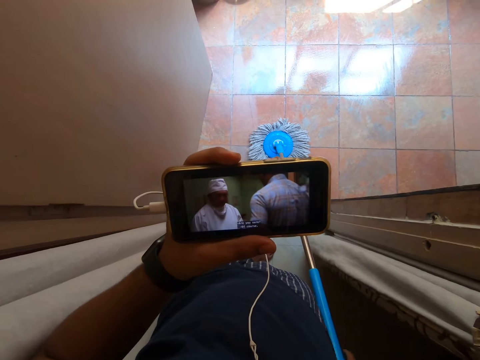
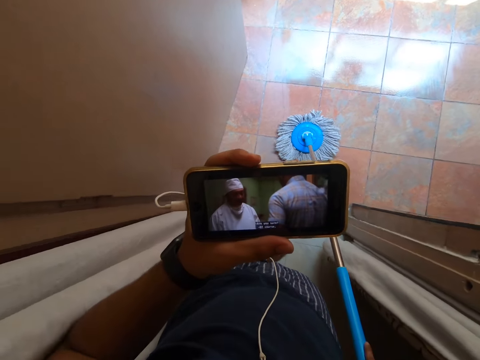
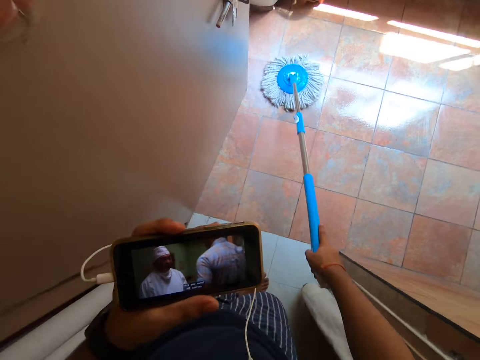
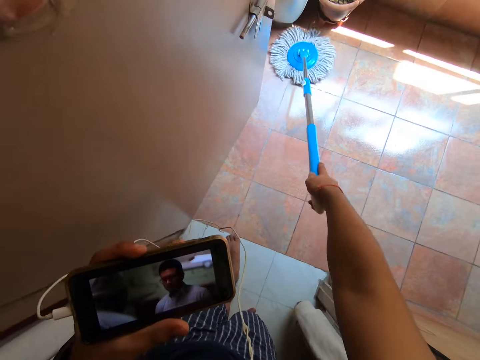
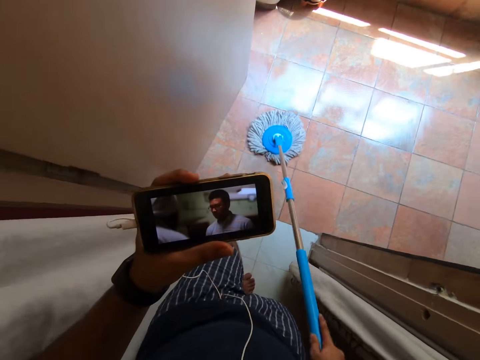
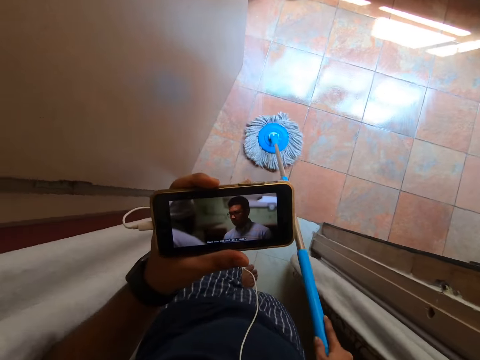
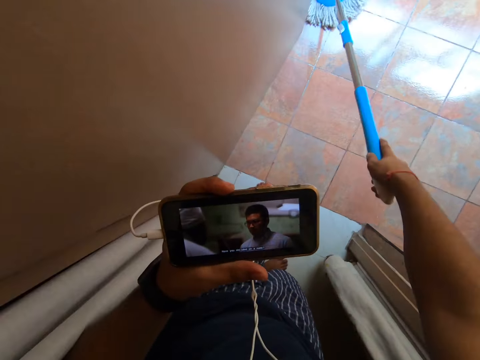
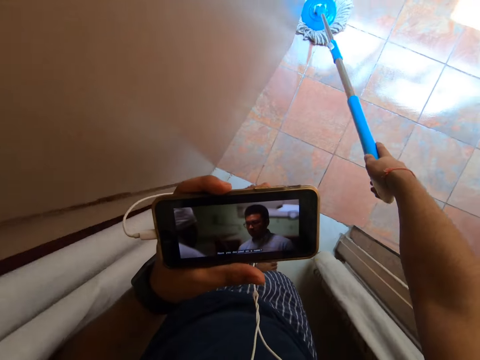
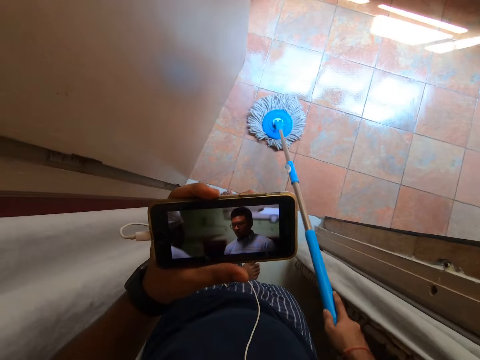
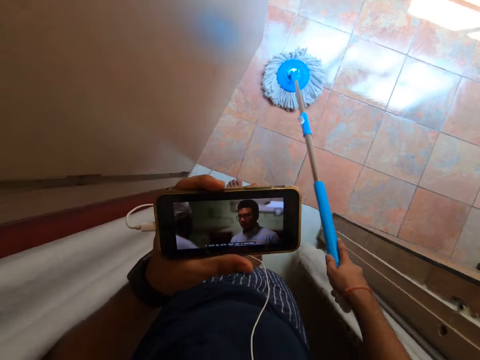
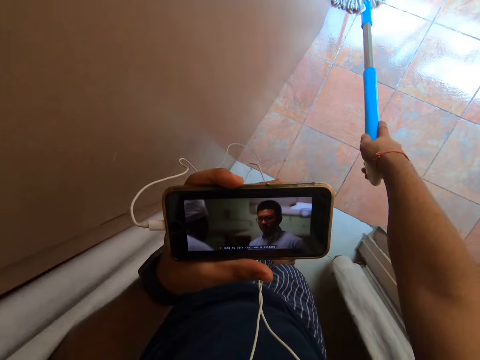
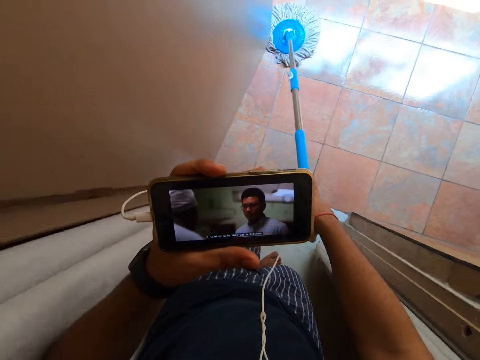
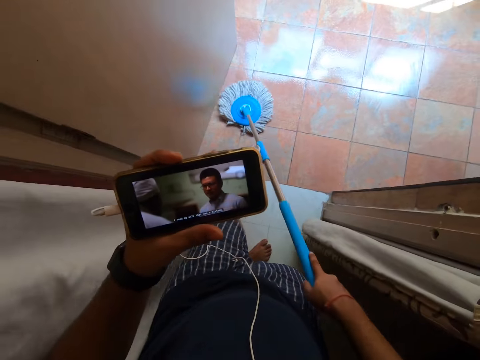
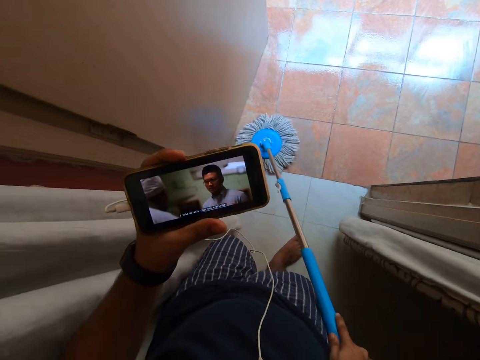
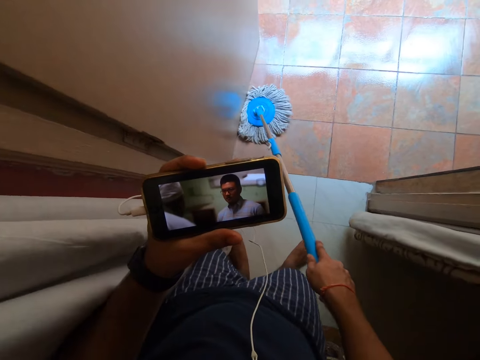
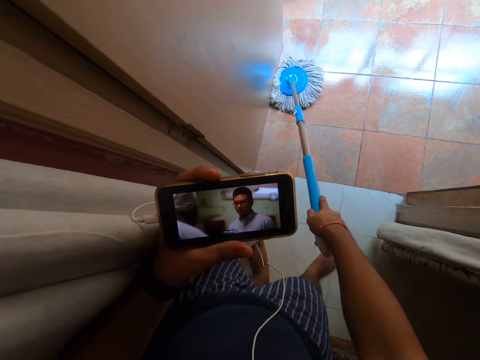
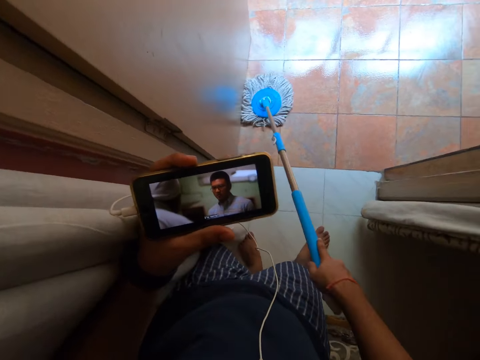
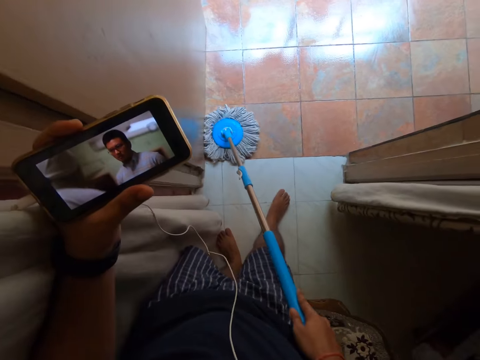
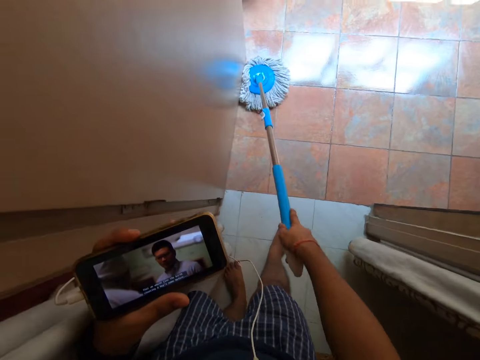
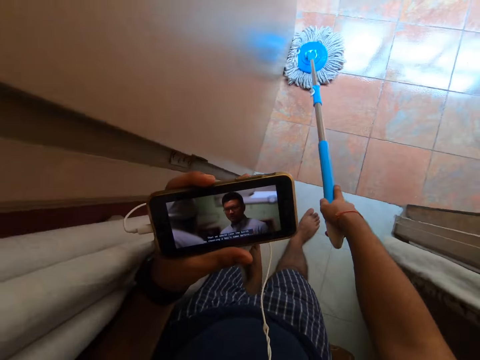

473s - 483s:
The camera wearer mops the house with a mop.

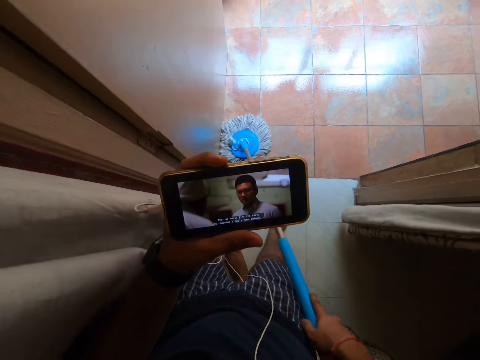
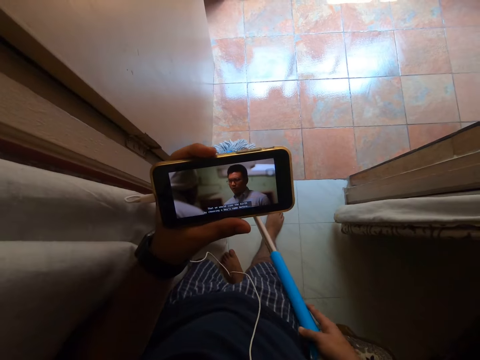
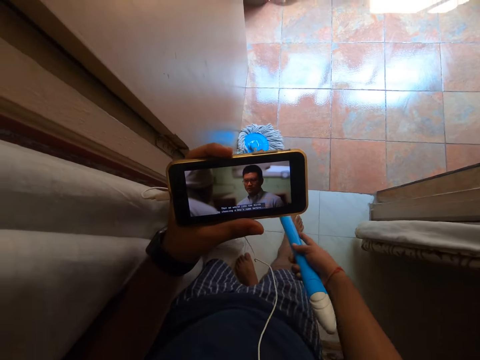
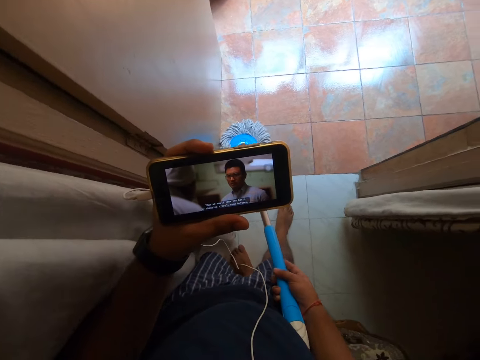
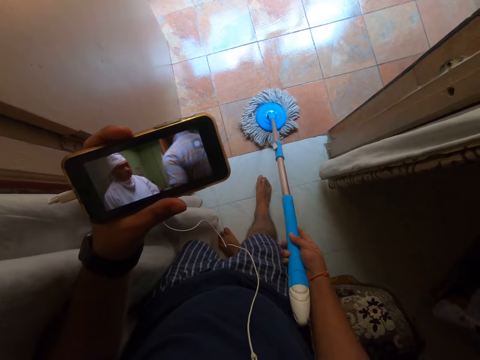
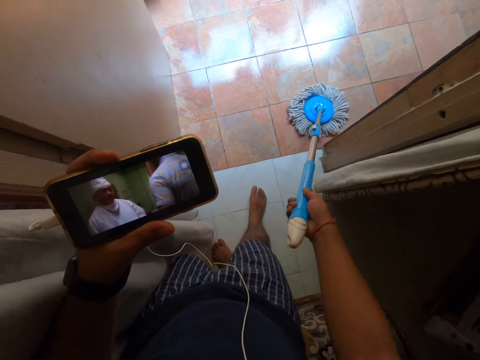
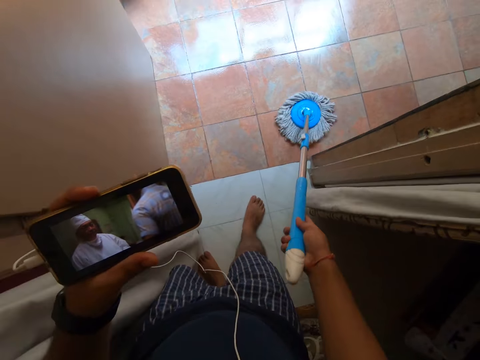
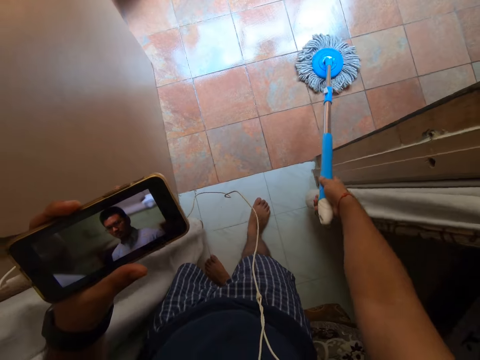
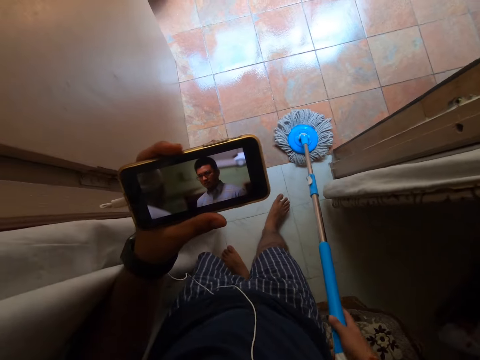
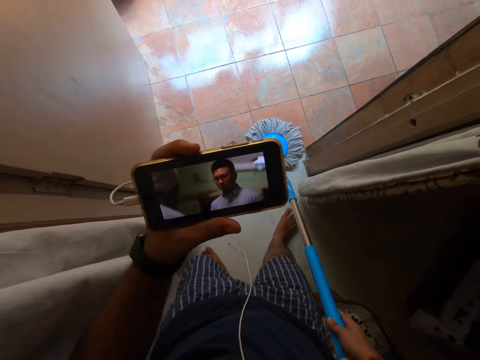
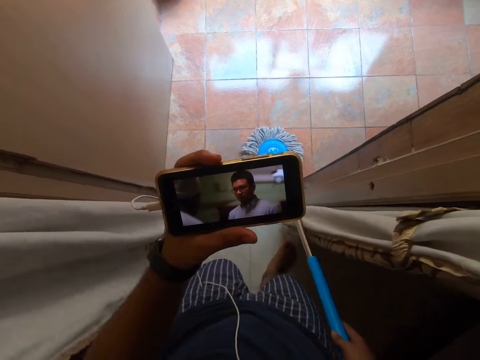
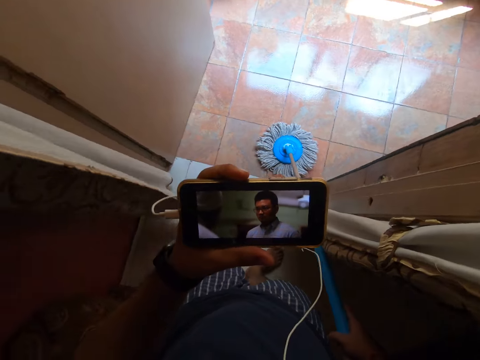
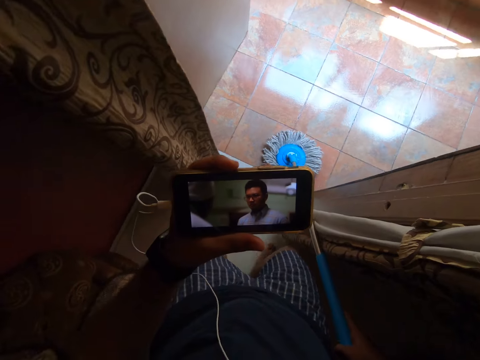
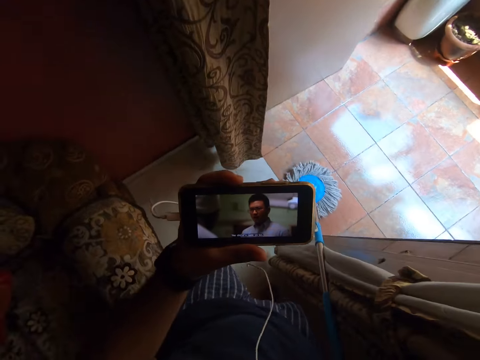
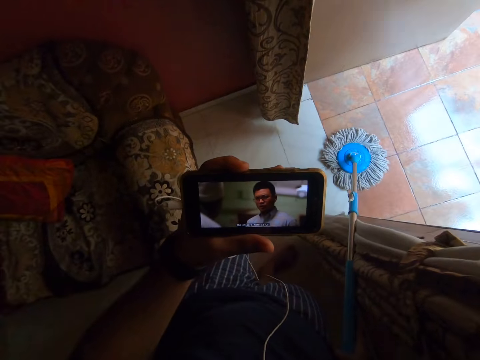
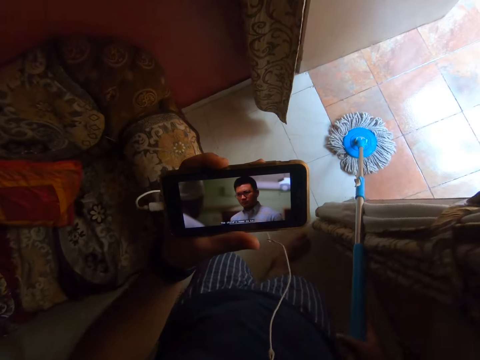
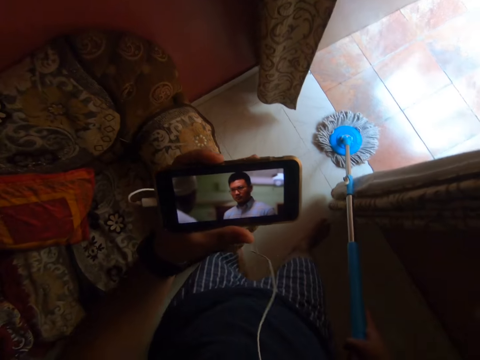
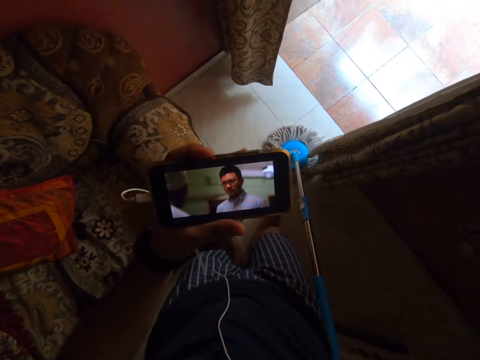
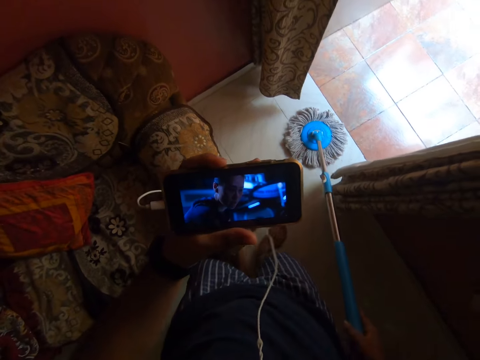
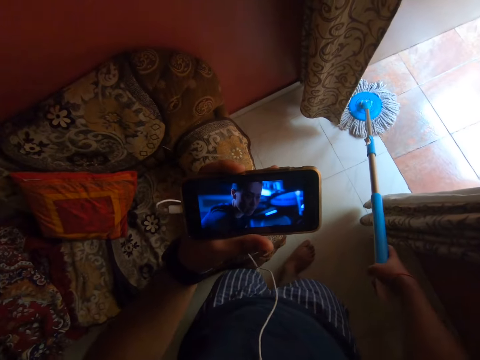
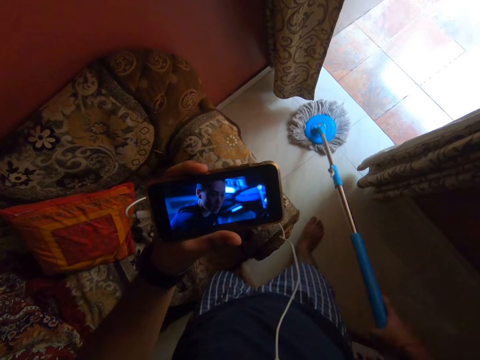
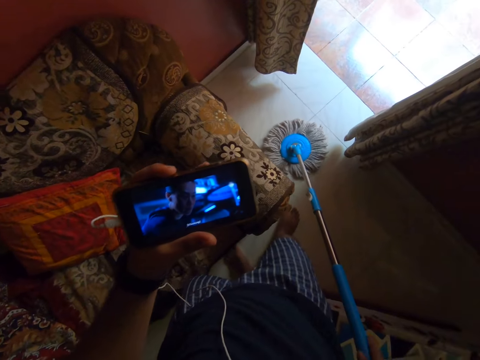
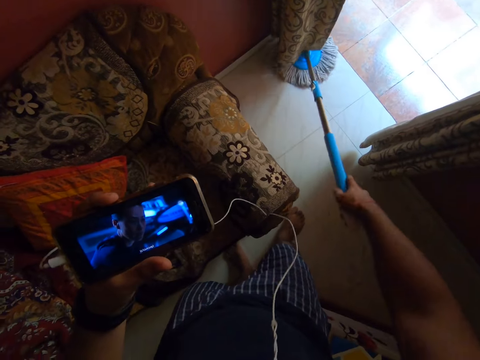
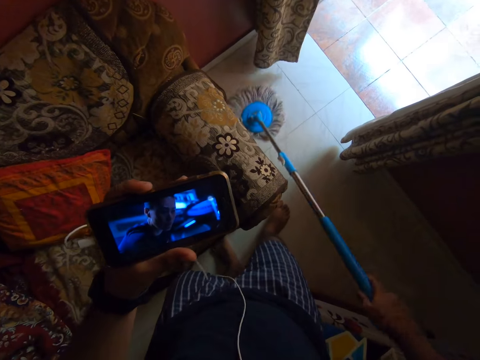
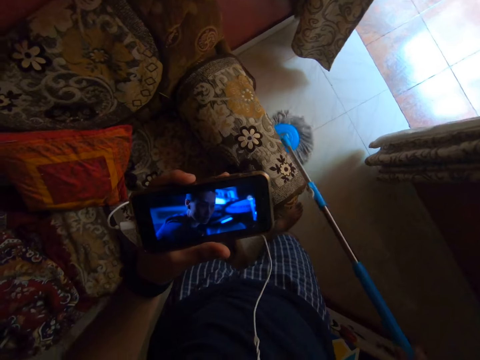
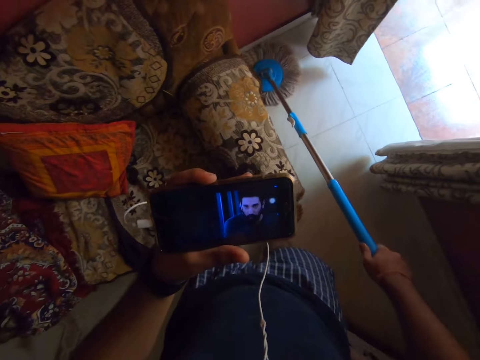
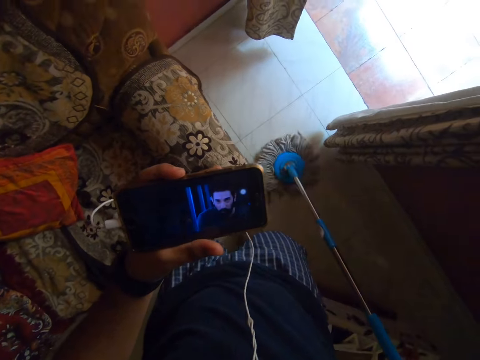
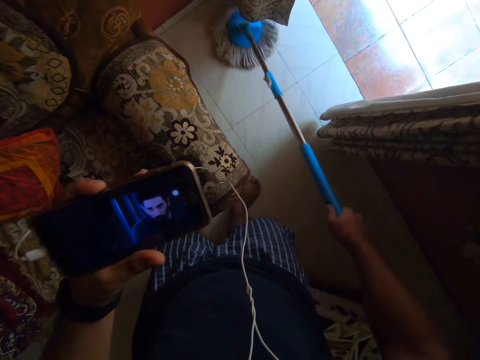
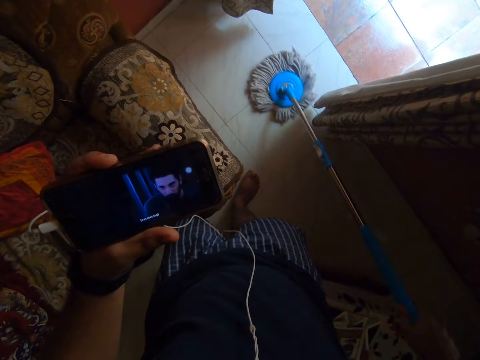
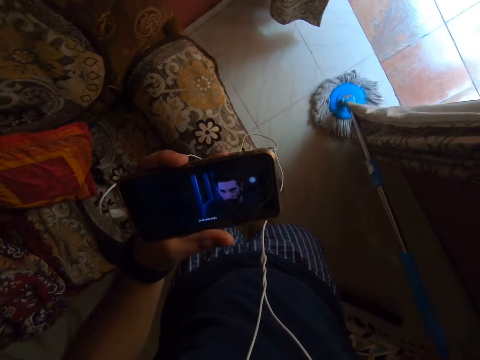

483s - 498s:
The camera wearer looks at their phone. They mop the house with a mop. They look at the phone. They watch a video on the phone. They mop the house with the mop.

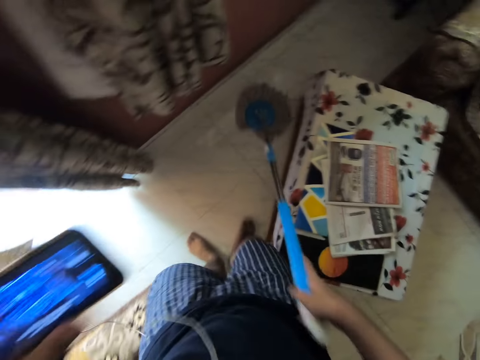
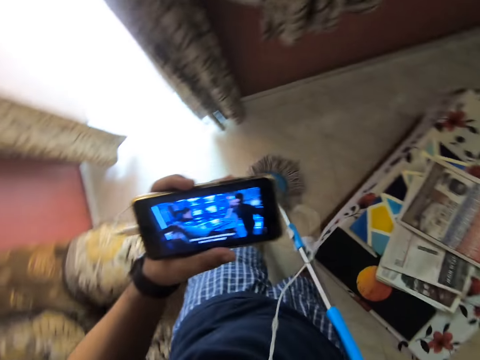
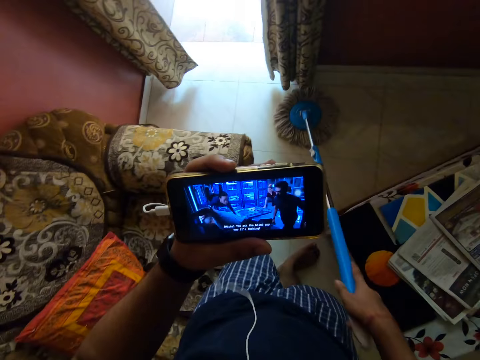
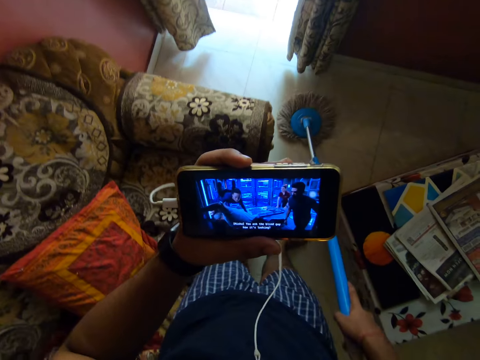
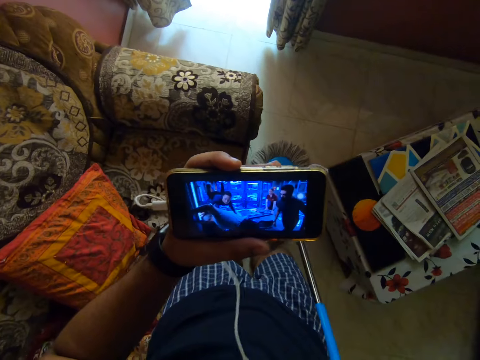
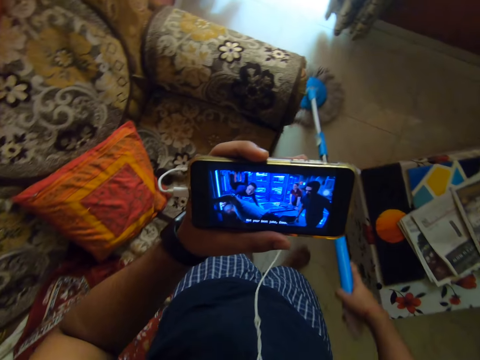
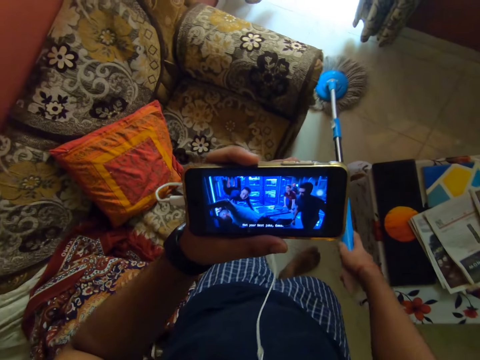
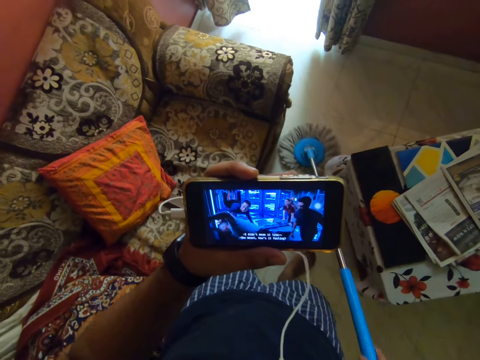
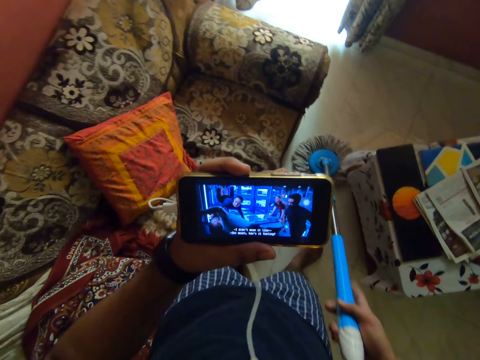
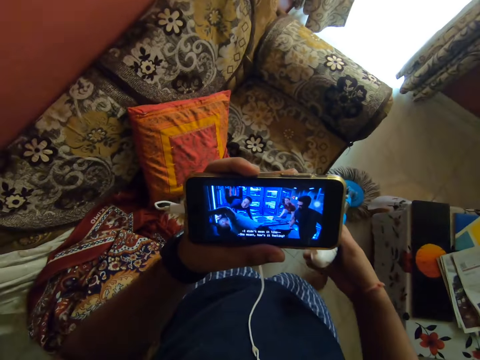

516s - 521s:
The camera wearer looks at his phone. They mop the house with a mop.
